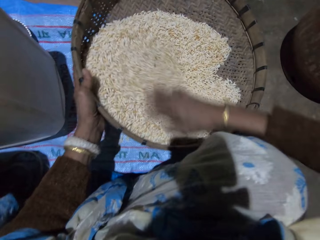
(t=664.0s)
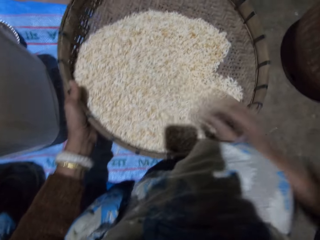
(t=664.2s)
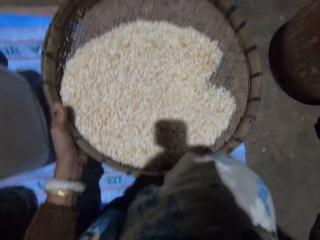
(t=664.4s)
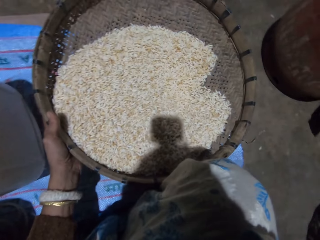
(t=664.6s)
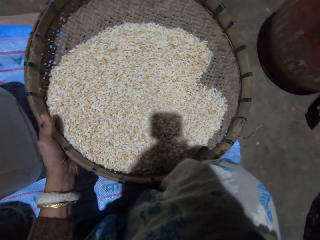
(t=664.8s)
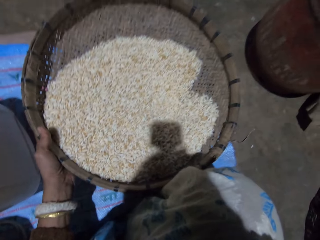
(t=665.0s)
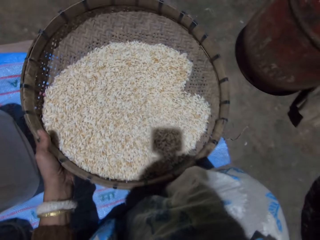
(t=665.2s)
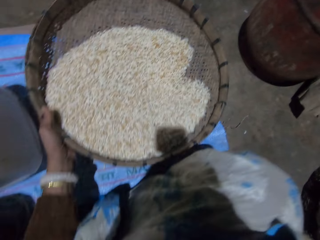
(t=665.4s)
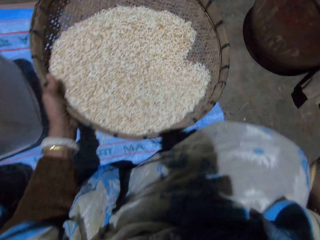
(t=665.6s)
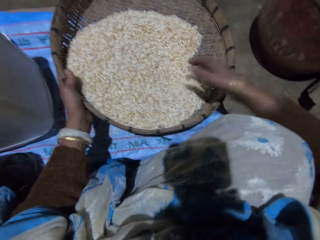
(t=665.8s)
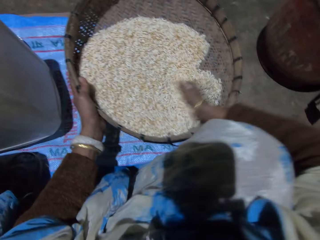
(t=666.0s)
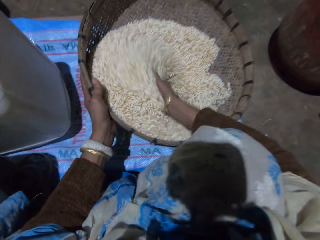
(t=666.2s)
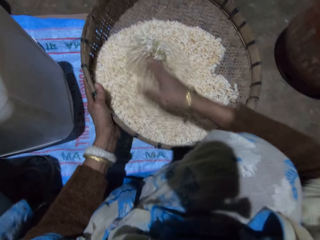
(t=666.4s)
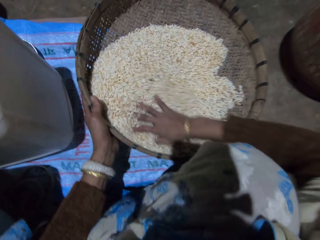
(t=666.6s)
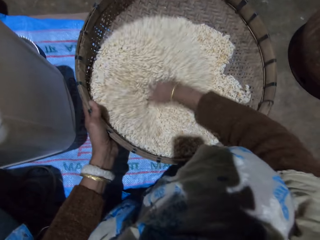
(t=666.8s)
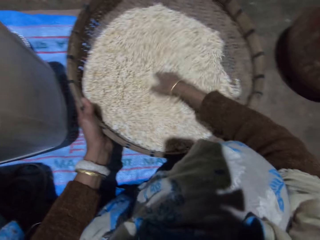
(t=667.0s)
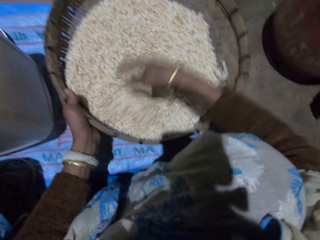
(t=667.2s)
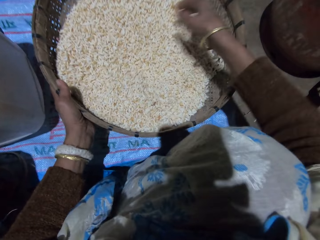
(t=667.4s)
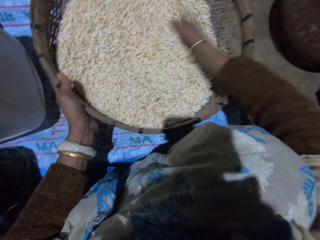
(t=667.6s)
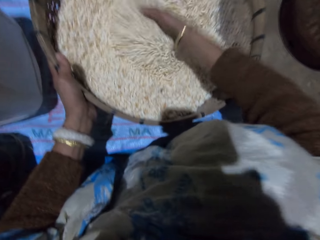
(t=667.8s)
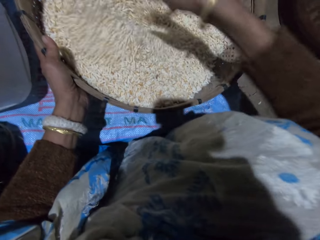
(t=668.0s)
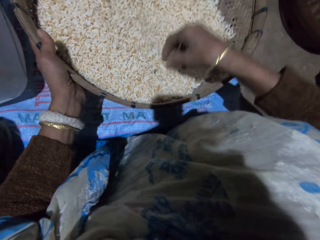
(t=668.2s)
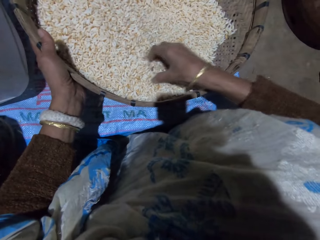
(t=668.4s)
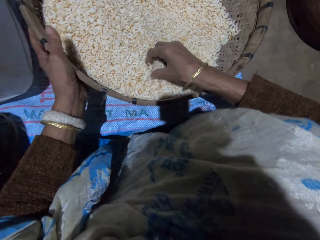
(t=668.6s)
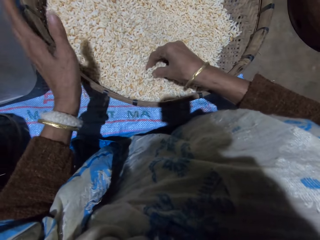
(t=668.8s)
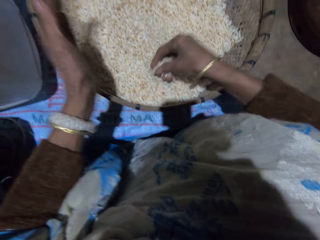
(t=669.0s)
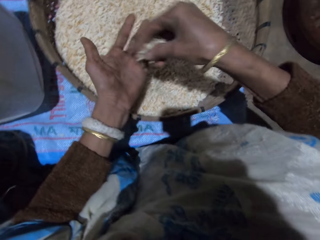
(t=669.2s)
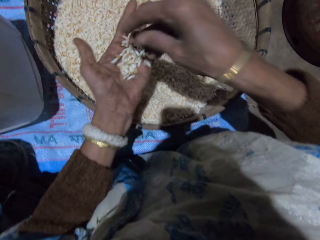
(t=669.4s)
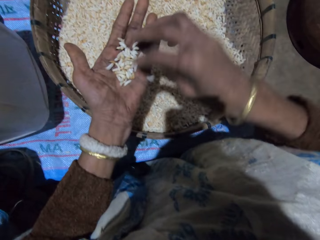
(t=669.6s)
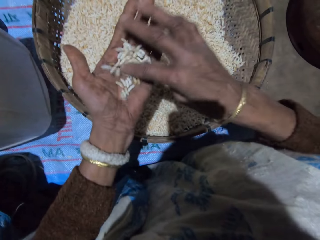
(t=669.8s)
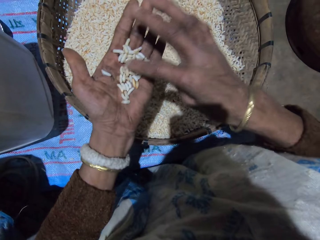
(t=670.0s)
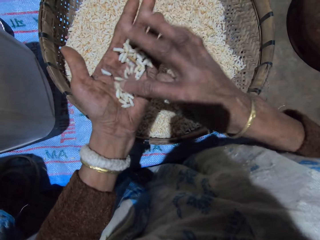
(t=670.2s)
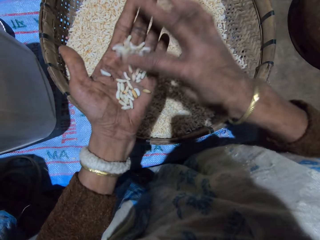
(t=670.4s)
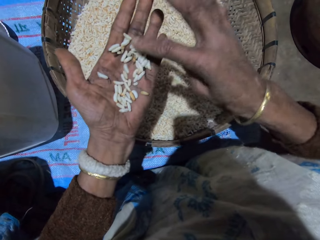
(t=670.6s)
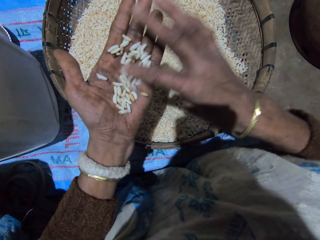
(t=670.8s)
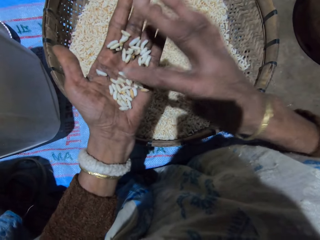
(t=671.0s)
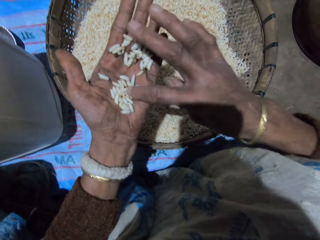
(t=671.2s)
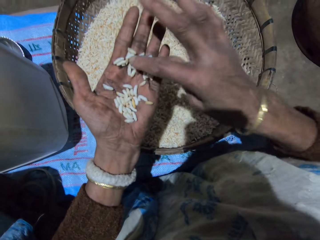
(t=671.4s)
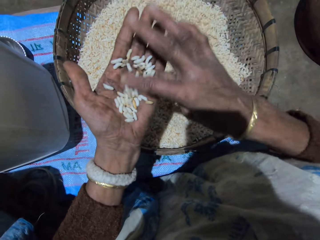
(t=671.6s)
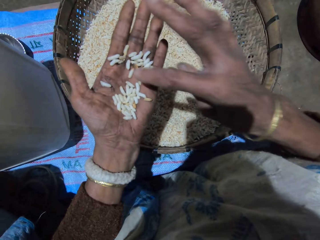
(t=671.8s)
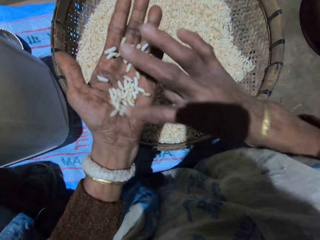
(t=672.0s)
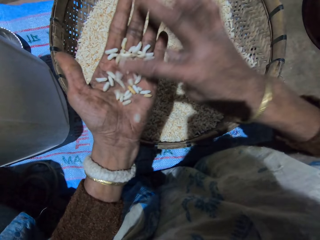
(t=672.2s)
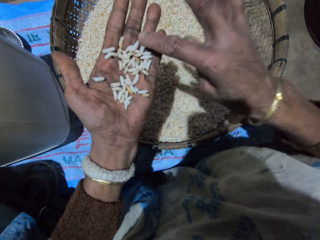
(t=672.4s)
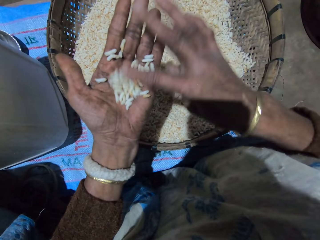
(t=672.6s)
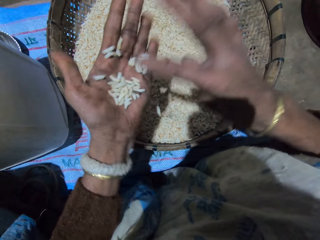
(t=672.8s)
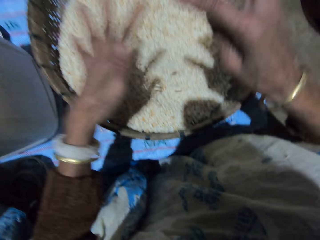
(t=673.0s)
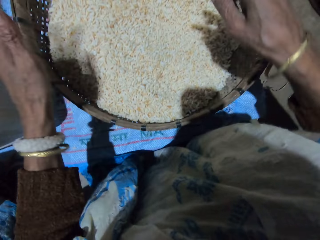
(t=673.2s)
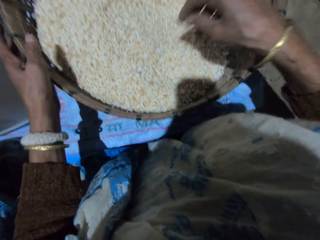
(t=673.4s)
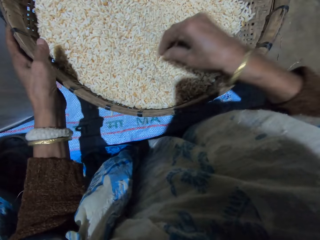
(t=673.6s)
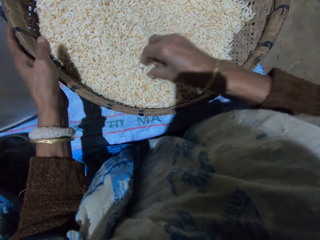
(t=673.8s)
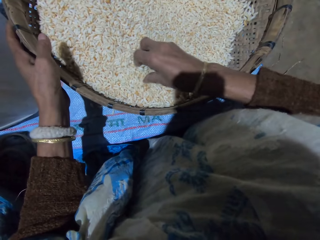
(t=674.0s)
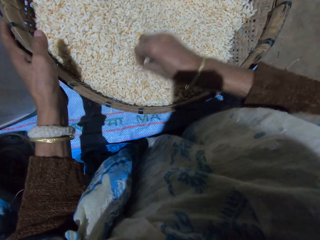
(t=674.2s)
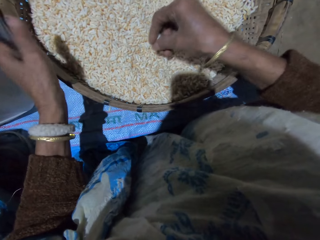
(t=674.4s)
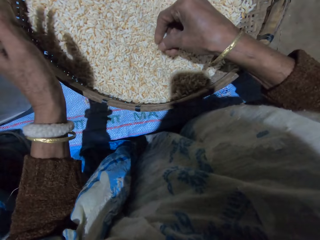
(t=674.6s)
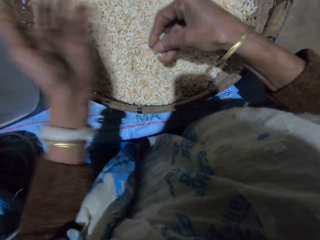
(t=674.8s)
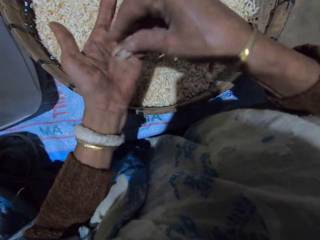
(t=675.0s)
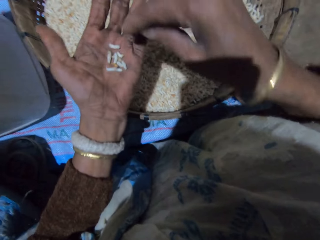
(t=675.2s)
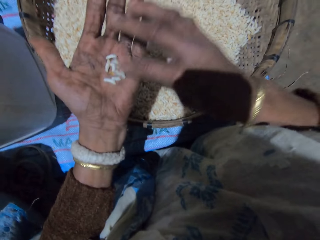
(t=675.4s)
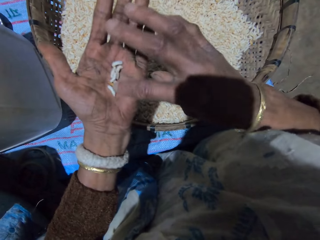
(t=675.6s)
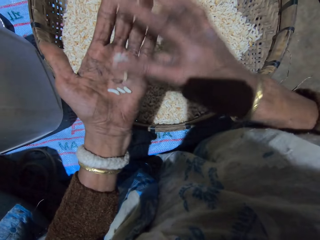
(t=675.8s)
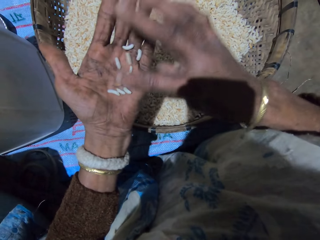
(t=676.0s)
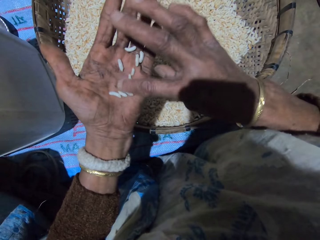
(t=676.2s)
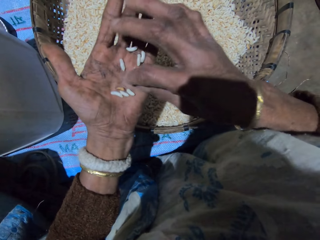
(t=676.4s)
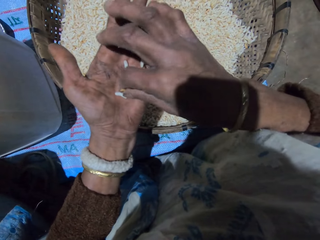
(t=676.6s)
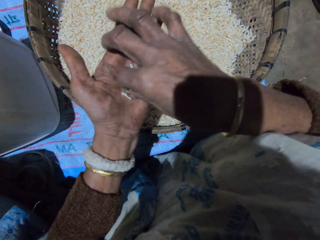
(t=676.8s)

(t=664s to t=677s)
The camera wearer turns the grains in the basket with her right hand. She does something. She sorts the grains with her right hand. She takes out some of the grains in the basket with her right hand. She drops the grains in her right hand on her left hand. She sorts the grains with her right hand. She pours the grains in her left hand into the basket. She holds the basket with her left hand. She takes out some of the grains in the basket with her right hand. She drops the grains in her right hand on her left hand. She sorts the grains with her right hand.

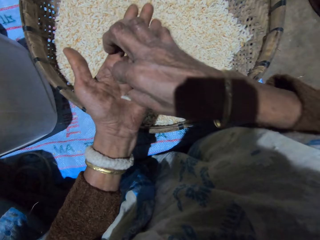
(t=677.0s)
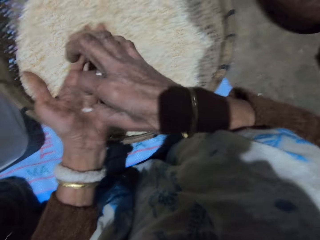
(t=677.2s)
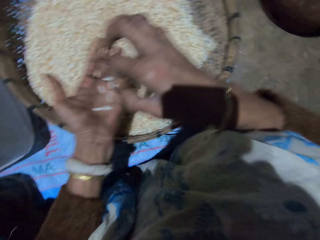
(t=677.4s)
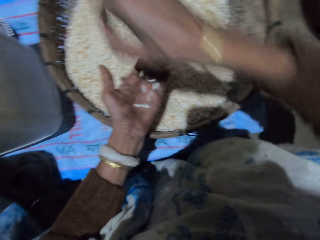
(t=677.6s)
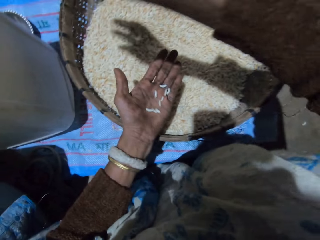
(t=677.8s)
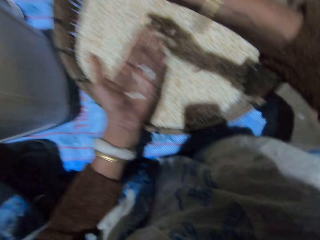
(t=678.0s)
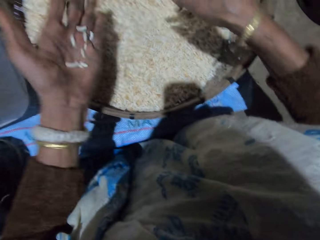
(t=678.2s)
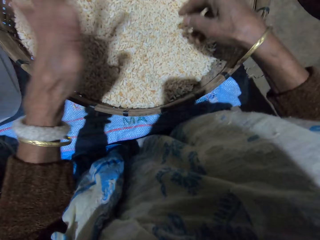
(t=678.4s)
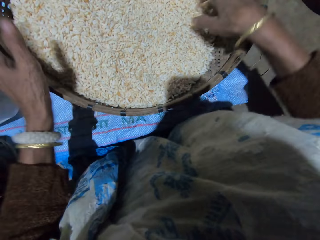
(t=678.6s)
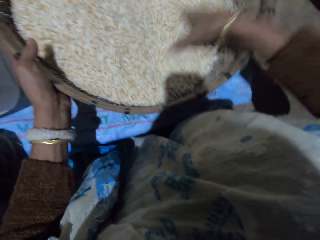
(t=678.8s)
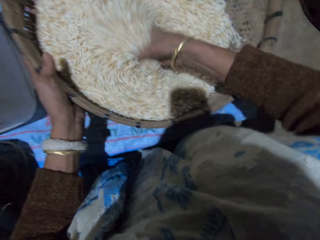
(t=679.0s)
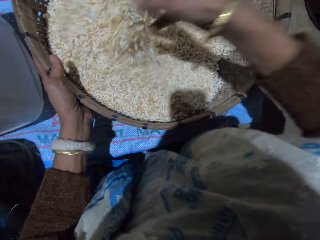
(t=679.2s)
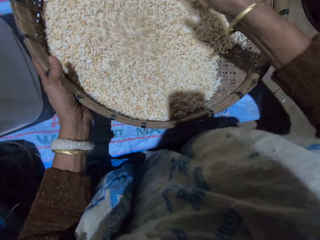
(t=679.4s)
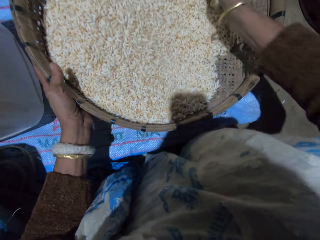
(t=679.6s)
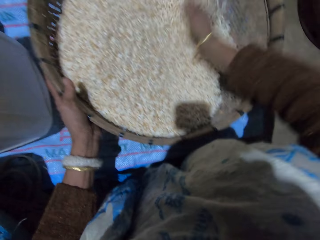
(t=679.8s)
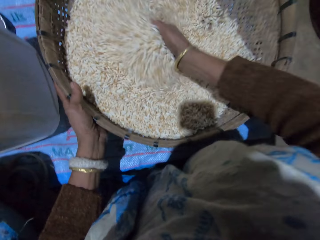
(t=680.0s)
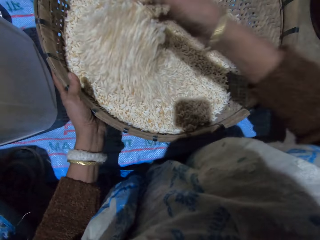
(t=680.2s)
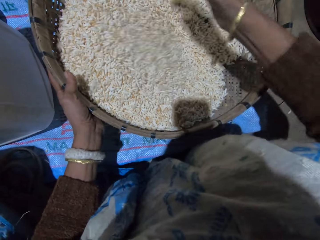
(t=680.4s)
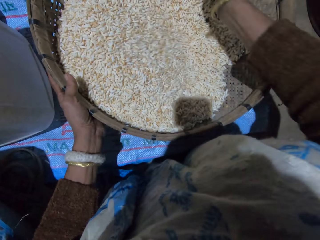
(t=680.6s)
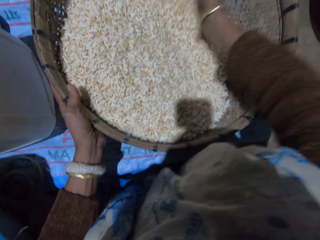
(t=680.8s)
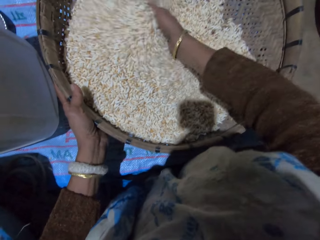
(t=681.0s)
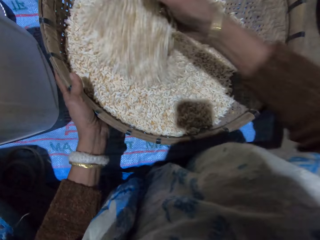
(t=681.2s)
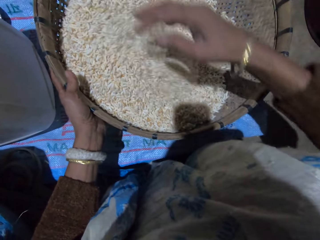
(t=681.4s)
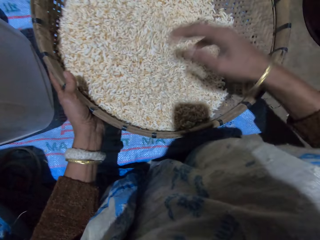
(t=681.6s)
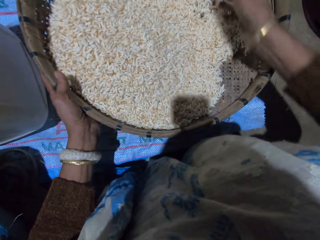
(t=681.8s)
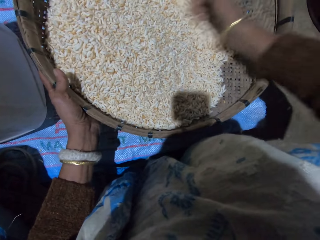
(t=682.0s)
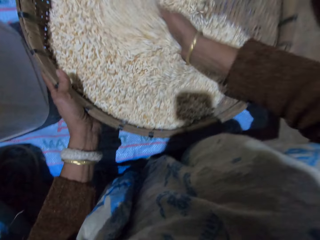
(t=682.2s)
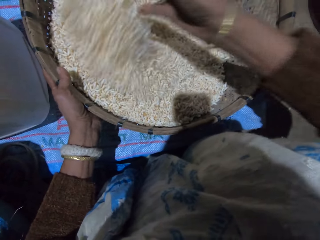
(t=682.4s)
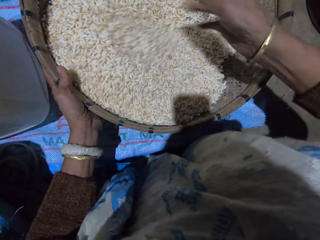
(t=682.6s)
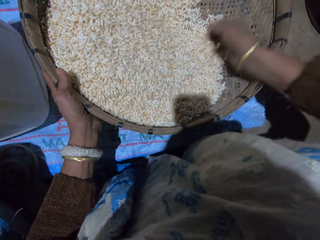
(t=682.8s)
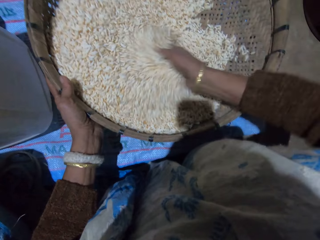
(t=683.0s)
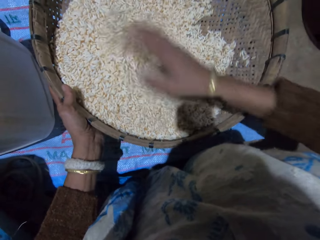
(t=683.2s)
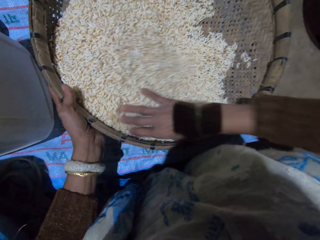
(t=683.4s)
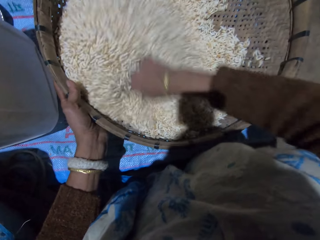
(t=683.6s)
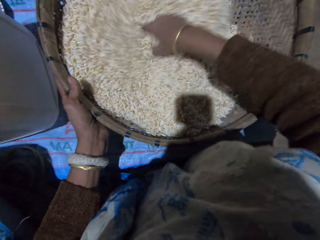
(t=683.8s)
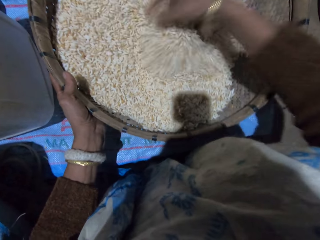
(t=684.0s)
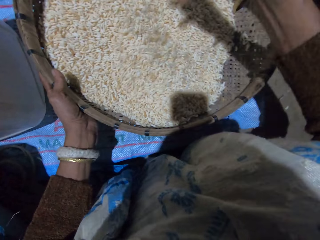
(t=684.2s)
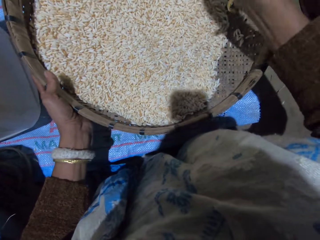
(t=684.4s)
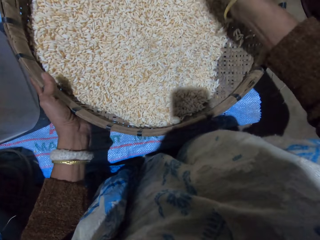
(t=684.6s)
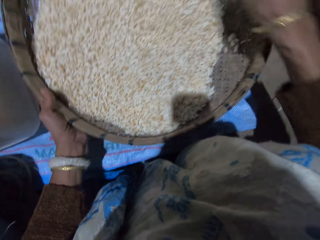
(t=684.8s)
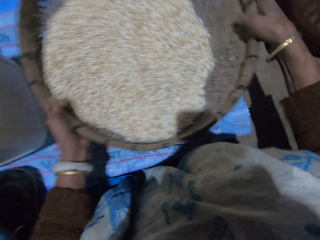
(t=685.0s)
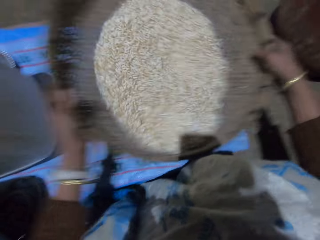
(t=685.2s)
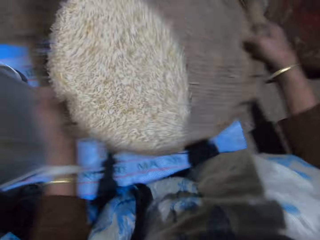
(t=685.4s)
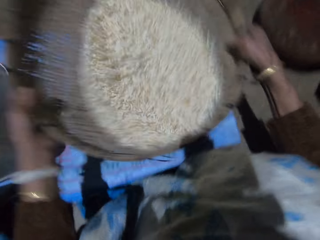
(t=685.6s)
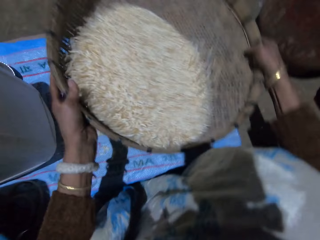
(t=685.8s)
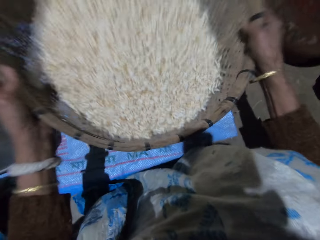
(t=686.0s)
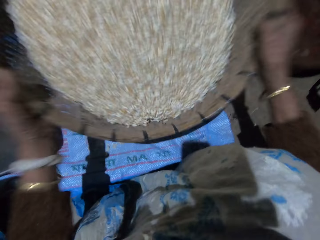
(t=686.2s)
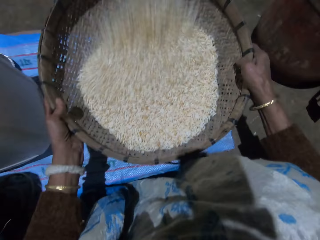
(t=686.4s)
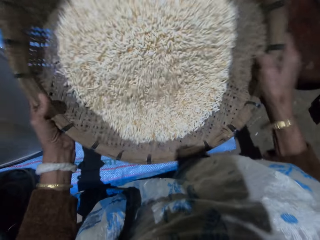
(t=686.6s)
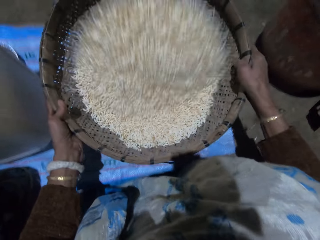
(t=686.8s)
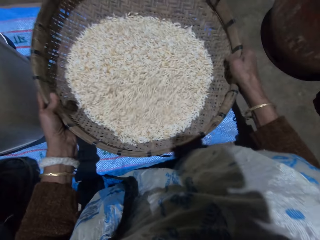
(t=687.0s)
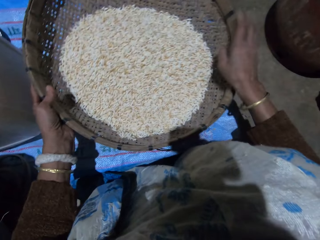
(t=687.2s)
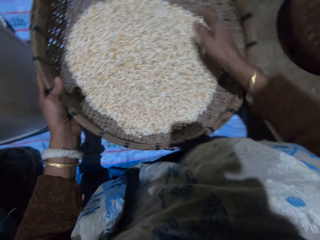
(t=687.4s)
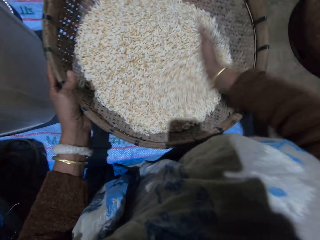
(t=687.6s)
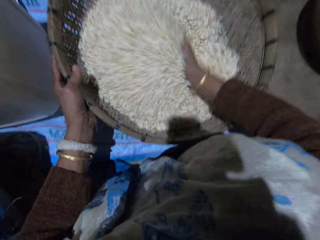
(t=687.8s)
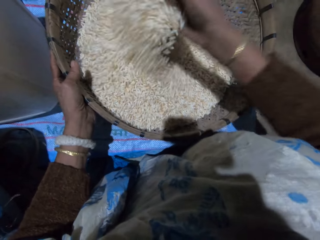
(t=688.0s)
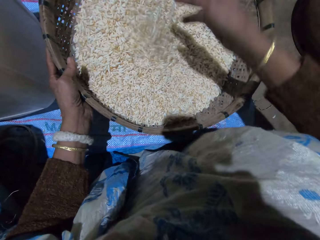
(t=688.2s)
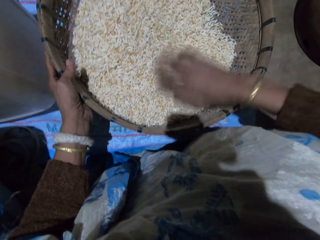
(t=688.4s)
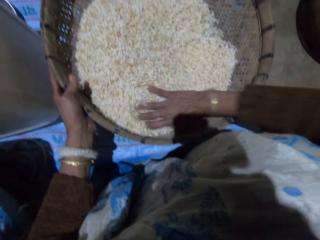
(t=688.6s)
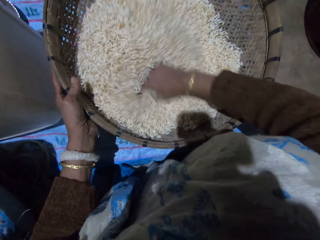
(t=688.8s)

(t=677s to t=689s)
The camera wearer picks out dirt from the grains in her left hand with her right hand. She throws the dirt in her right hand. She pours the grains in her left hand in the basket. She holds the basket with her left hand. She sorts the grains with her right hand. She turns the grains in the basket with her right hand. She shakes the basket with both hands. She sorts the grains with her right hand. She turns the grains in the basket with her right hand.
